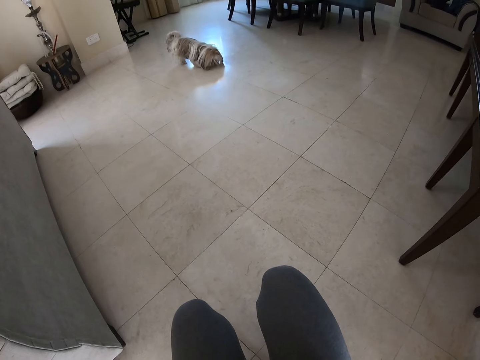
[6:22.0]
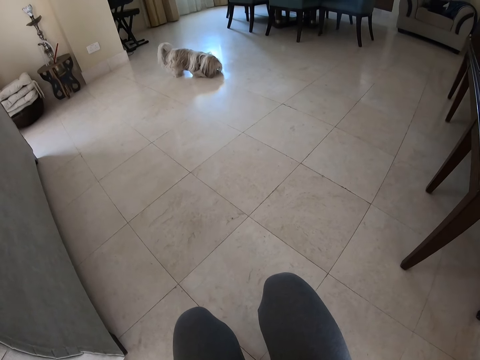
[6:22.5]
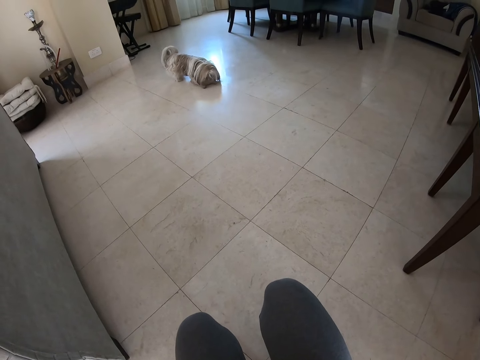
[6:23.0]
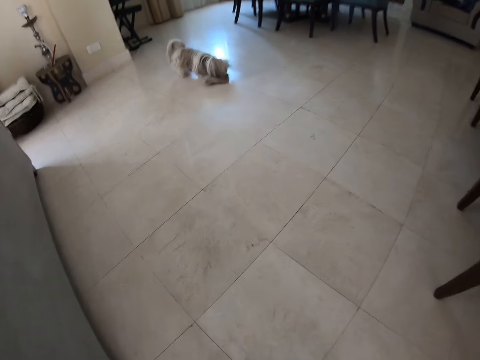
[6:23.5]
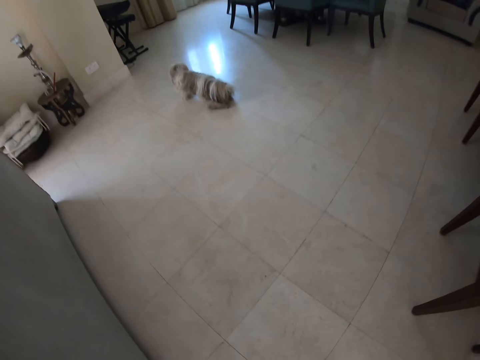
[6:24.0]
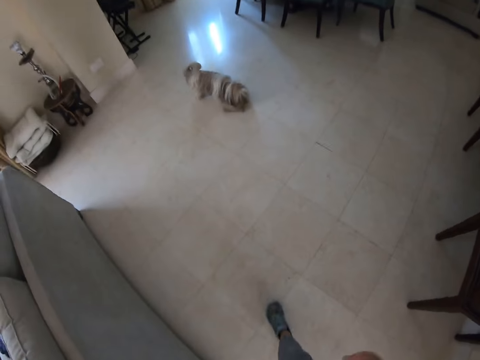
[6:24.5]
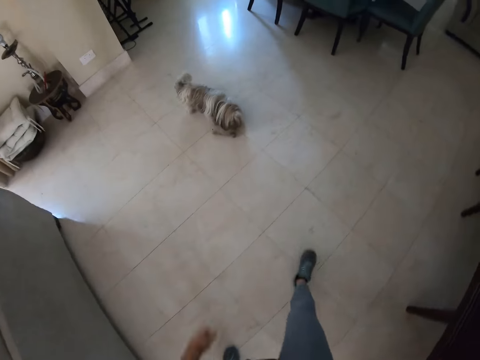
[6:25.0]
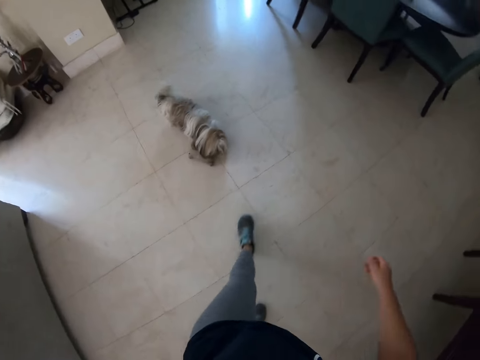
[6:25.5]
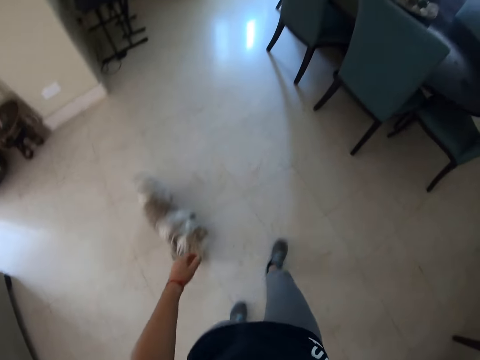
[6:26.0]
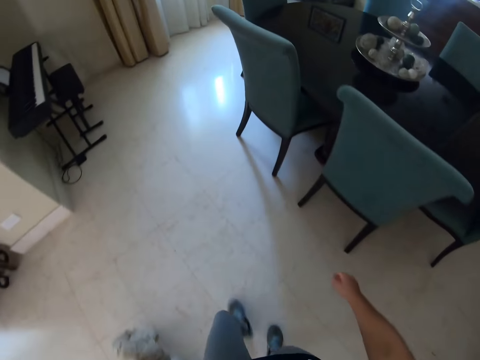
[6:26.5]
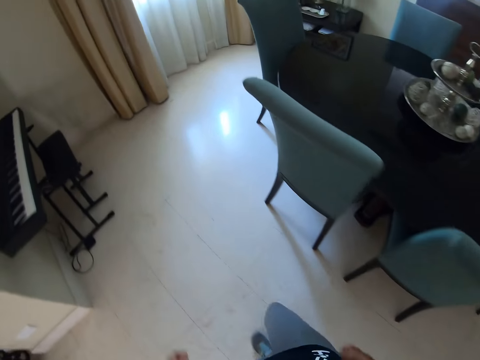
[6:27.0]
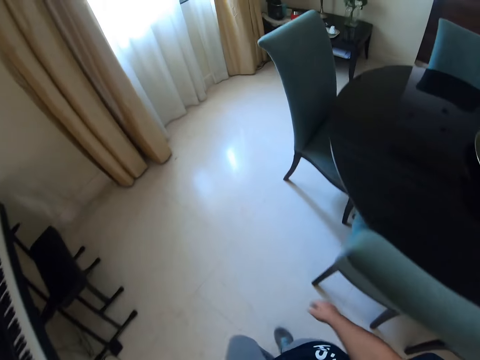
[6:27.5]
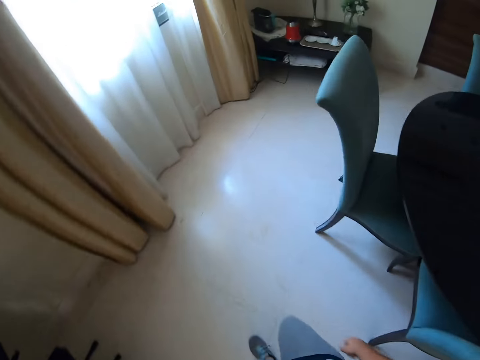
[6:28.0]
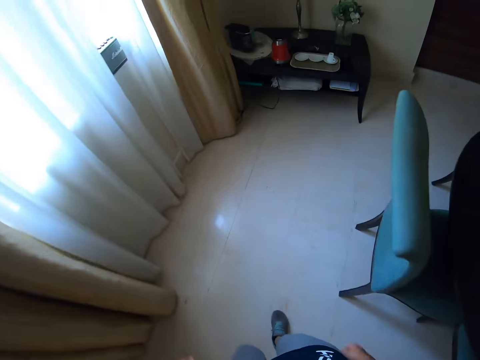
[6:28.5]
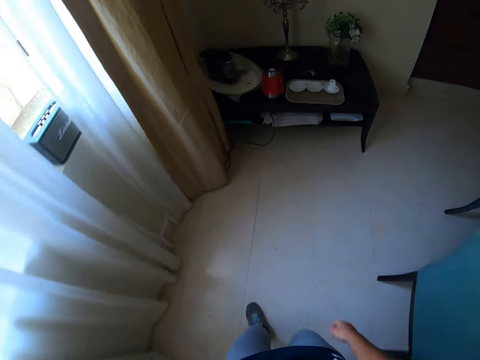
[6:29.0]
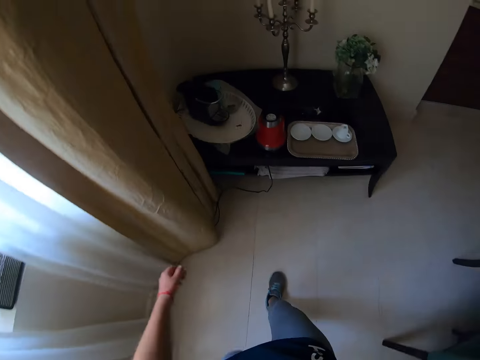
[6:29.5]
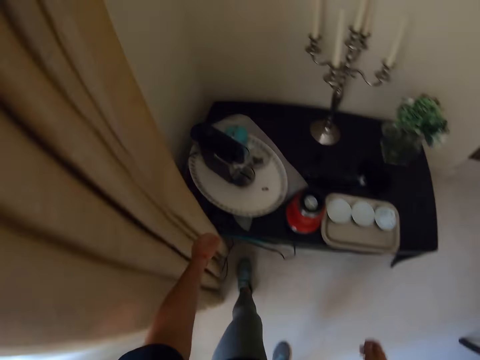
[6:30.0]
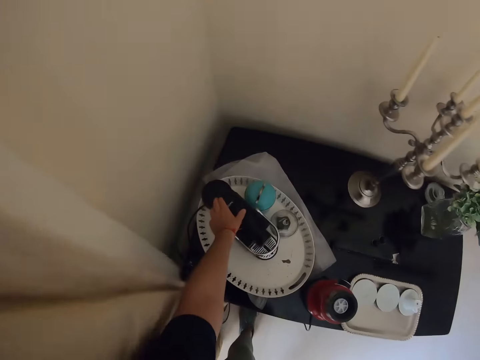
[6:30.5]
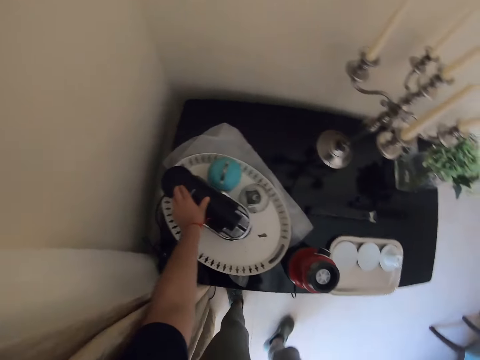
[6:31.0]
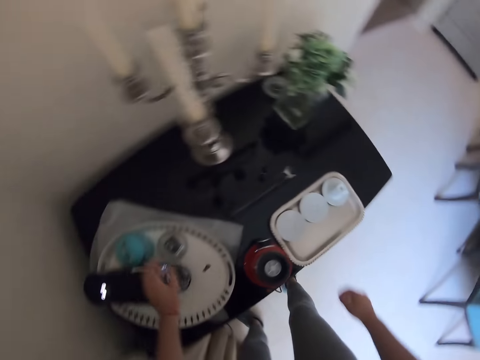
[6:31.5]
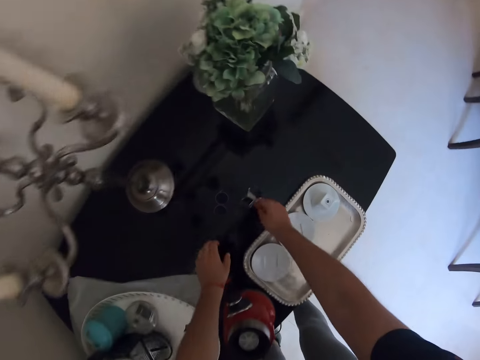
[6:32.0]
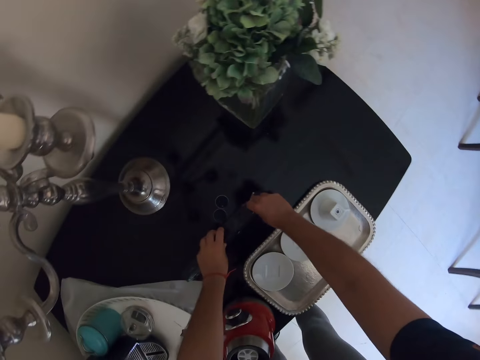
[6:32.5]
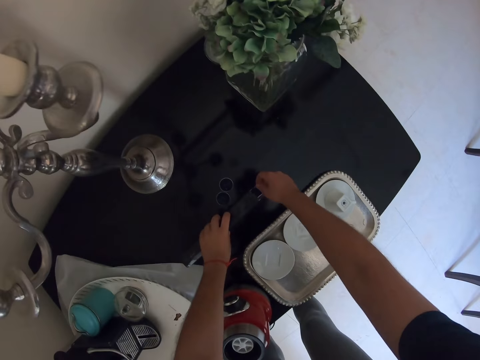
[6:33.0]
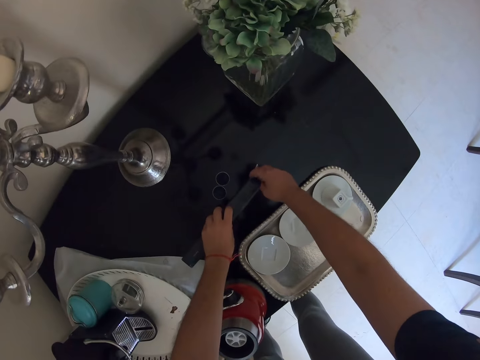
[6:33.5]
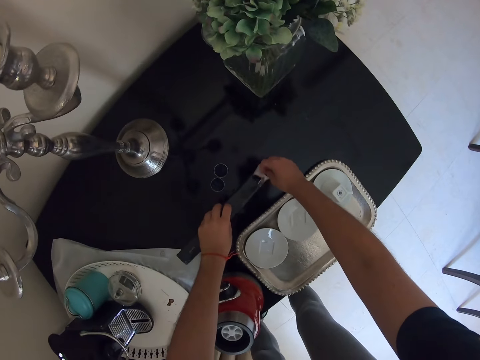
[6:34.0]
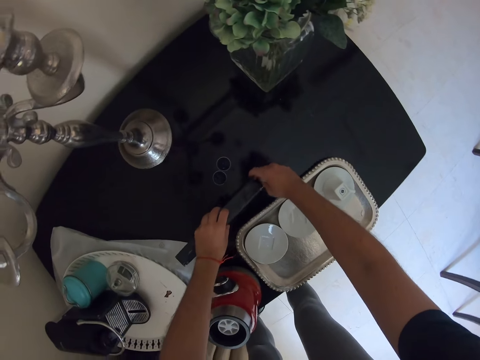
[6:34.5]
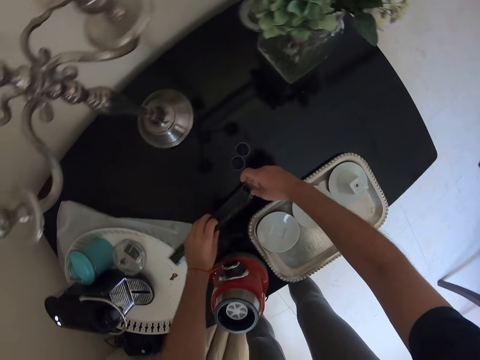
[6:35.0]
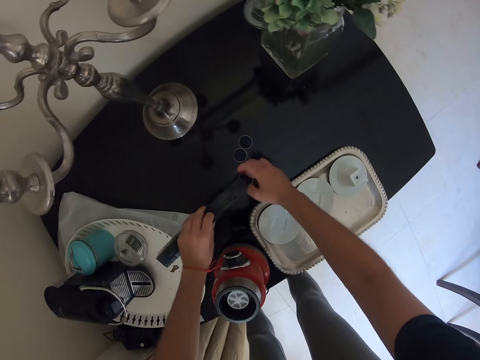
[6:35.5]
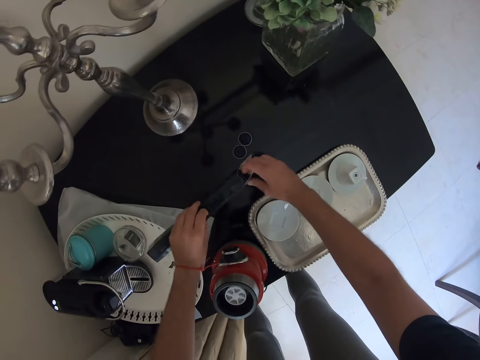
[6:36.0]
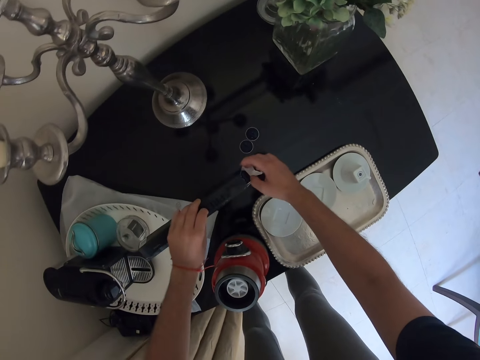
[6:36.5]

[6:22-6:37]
The camera wearer walks around the house. They stand and walk towards the coffee table. They switch on the coffee maker. They pick up a box.

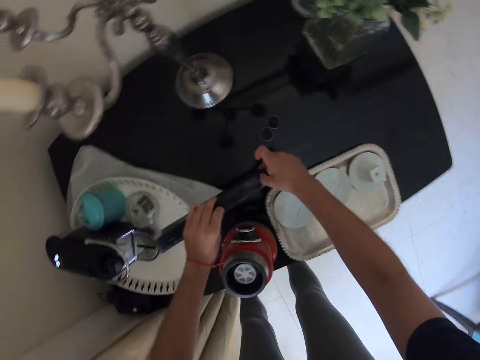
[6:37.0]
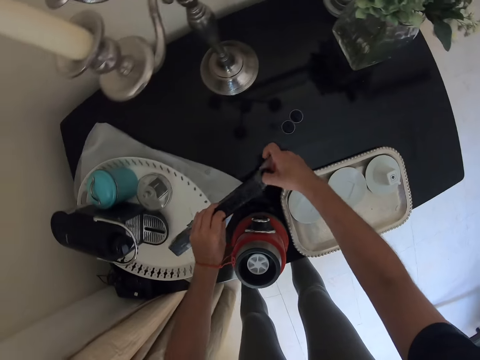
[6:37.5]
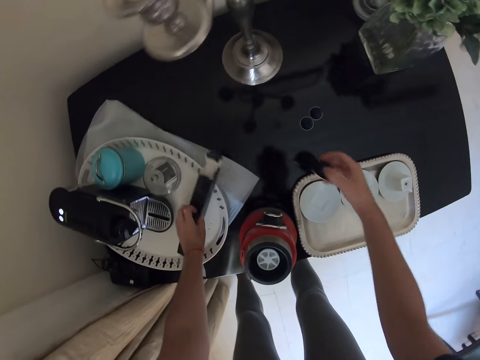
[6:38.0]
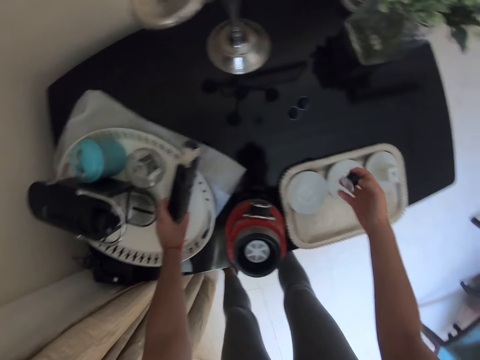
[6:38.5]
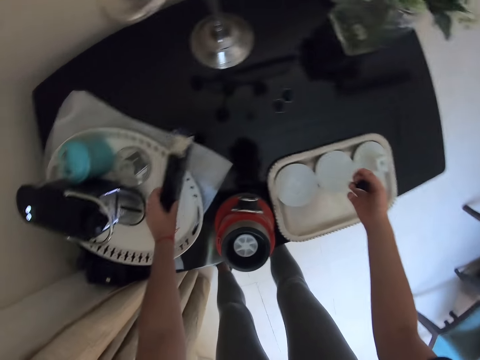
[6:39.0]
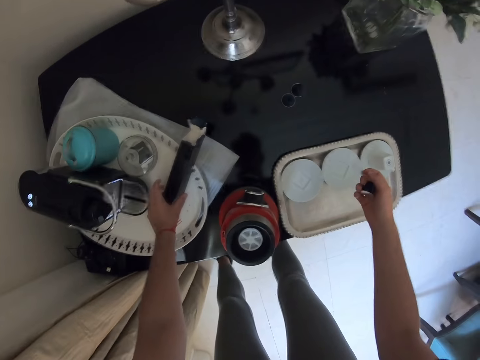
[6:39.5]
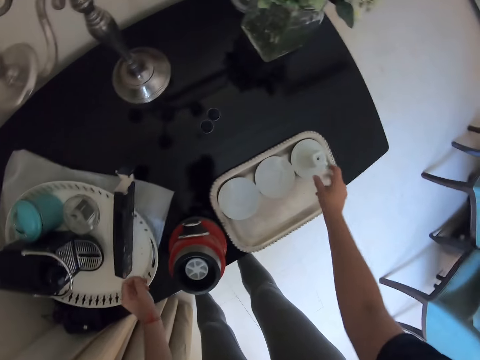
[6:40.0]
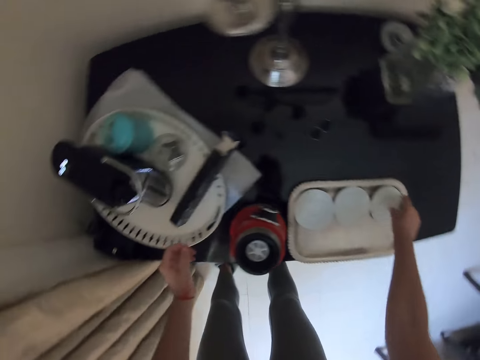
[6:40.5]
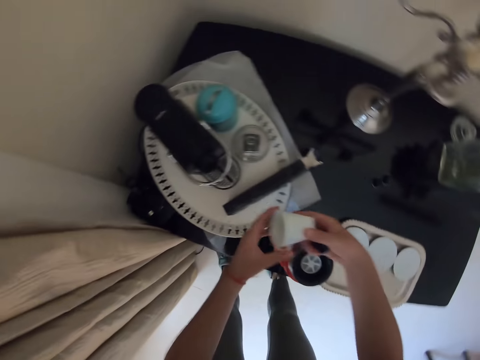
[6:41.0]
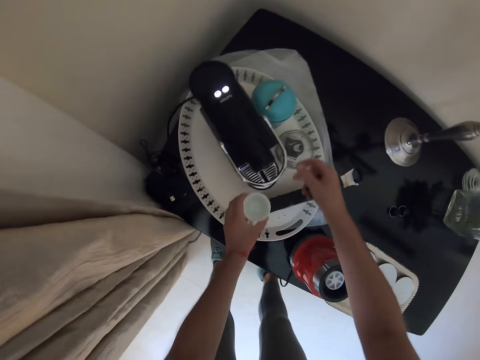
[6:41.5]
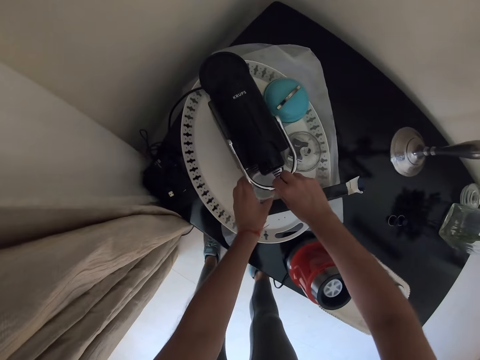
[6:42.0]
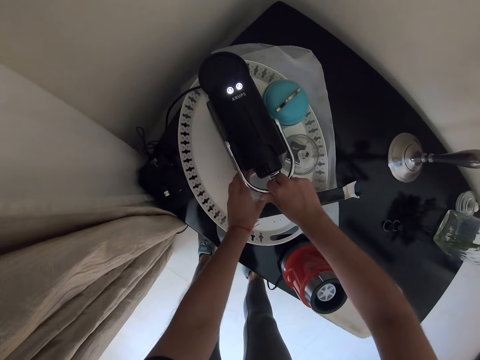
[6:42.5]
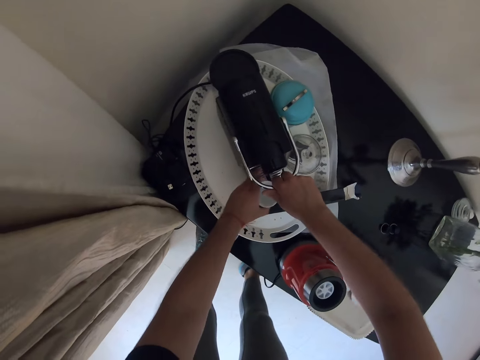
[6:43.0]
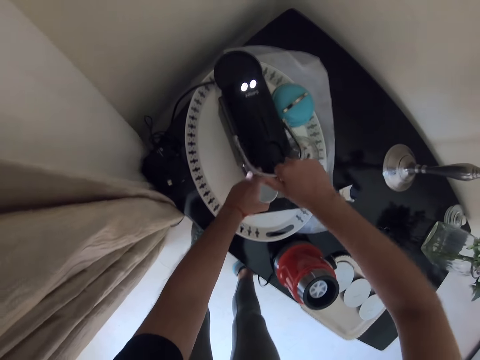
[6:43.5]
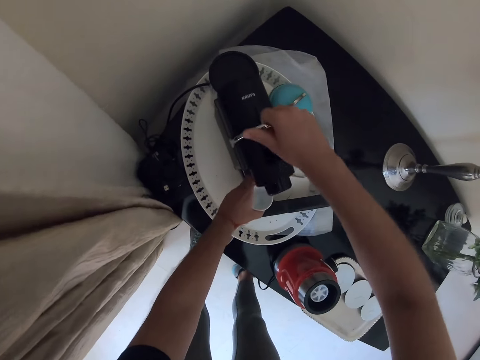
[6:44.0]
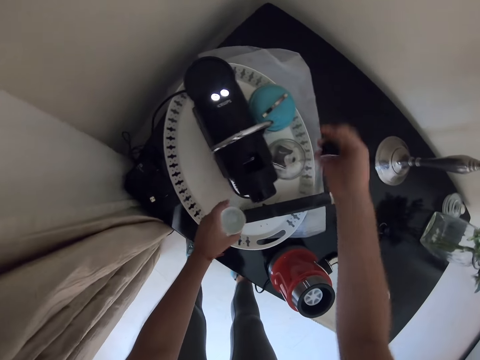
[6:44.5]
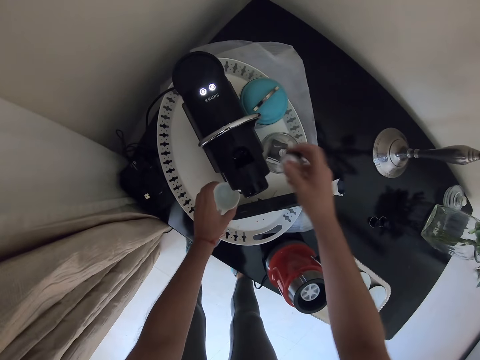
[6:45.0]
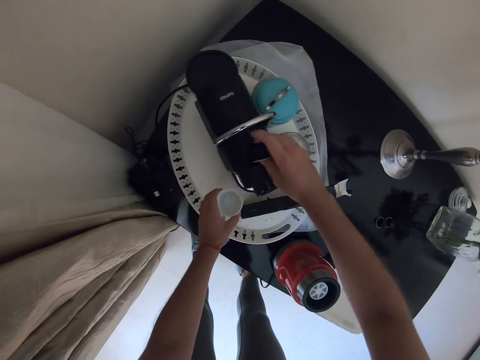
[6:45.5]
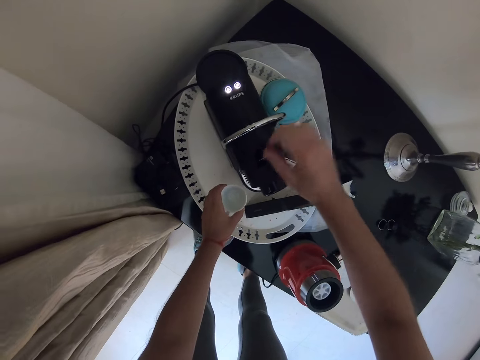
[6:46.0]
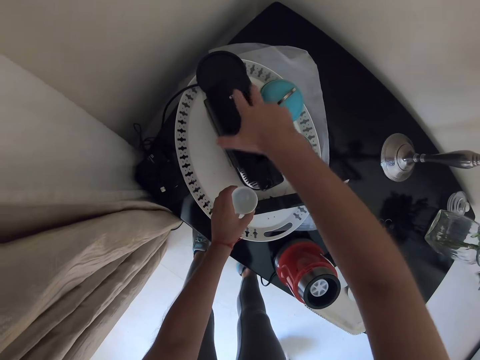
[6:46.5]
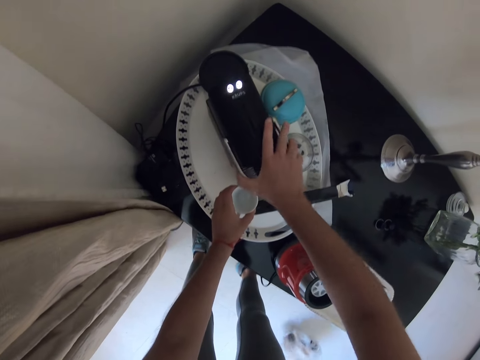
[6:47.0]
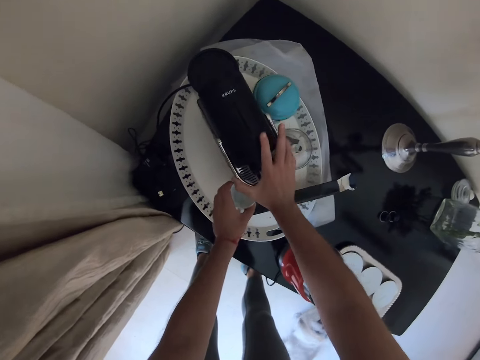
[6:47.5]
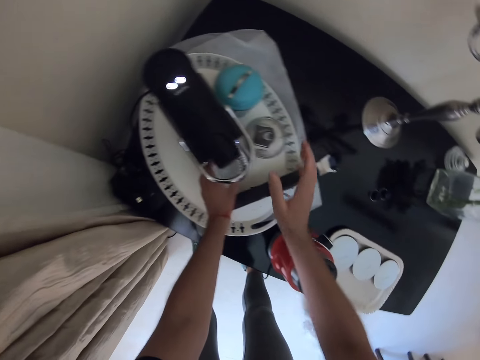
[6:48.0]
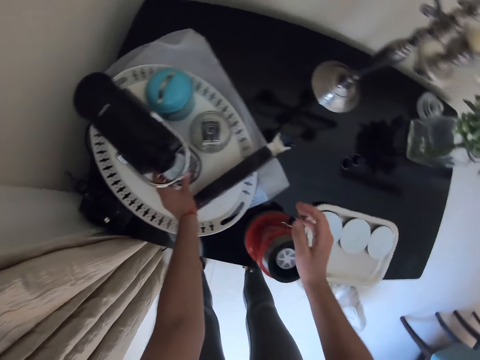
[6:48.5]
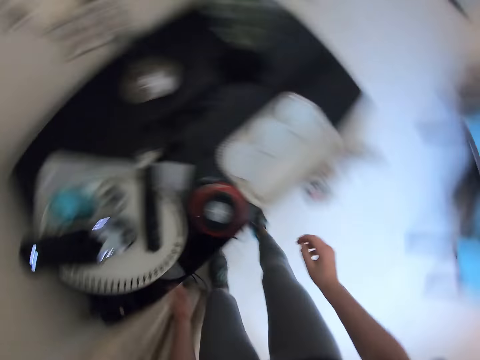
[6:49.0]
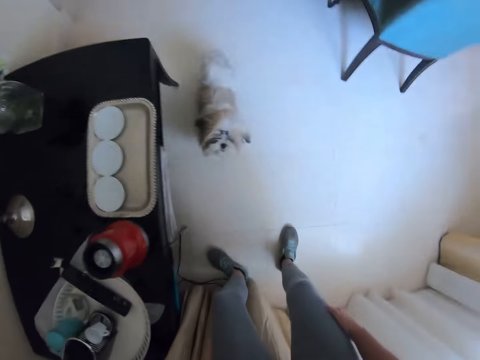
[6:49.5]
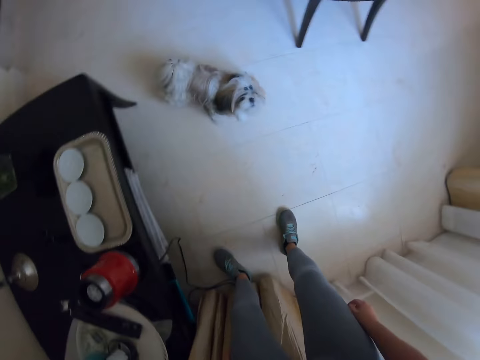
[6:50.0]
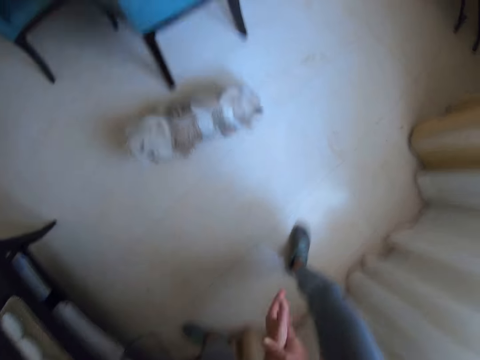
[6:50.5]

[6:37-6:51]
The camera wearer removes something. They put the box on the tray. They pick up a cup. They put the cup on the coffee maker.
